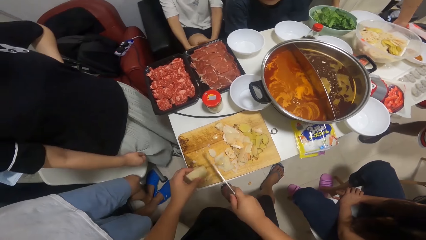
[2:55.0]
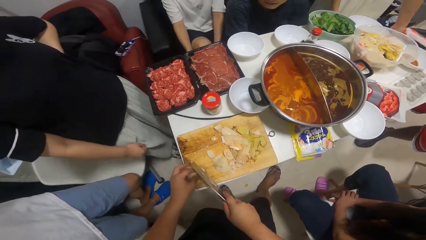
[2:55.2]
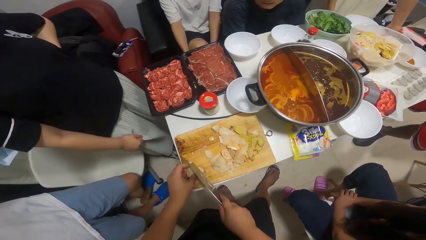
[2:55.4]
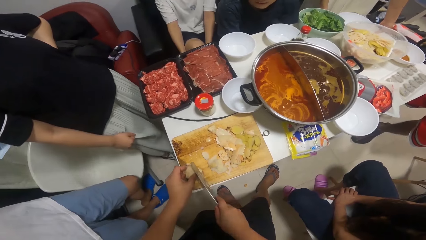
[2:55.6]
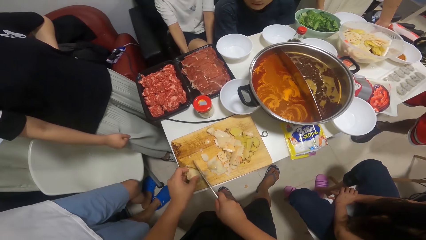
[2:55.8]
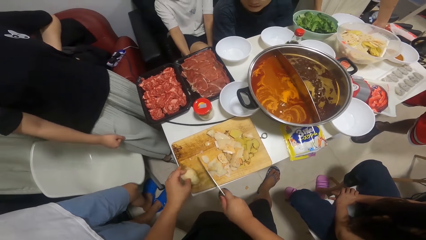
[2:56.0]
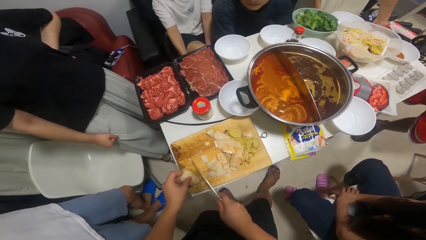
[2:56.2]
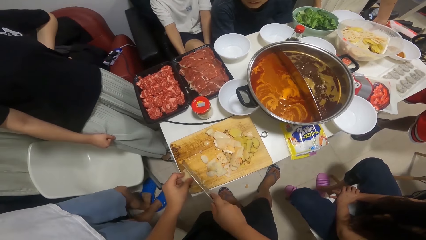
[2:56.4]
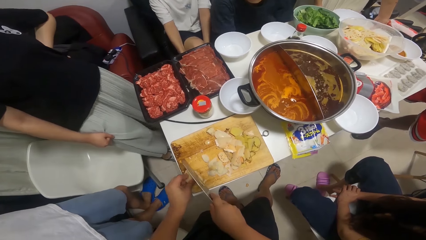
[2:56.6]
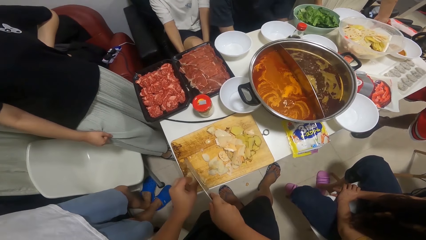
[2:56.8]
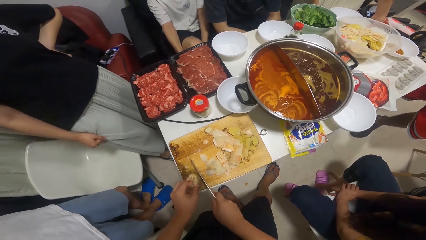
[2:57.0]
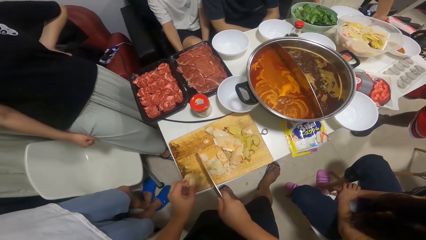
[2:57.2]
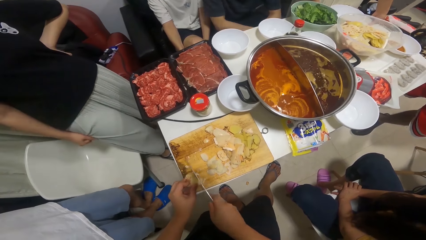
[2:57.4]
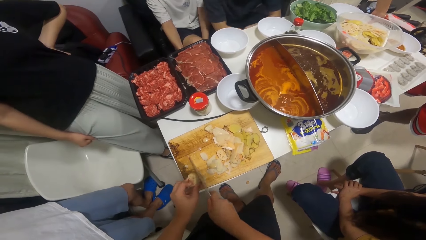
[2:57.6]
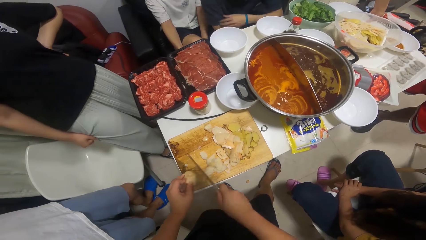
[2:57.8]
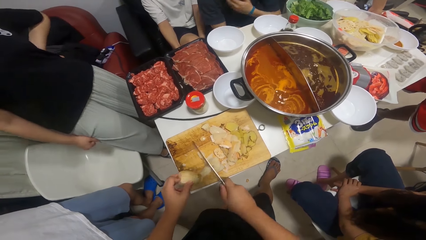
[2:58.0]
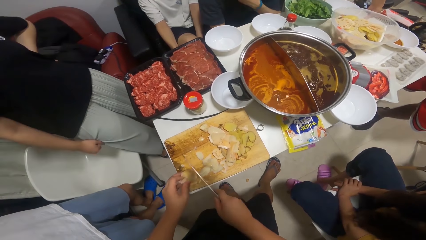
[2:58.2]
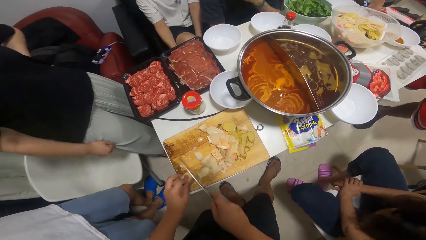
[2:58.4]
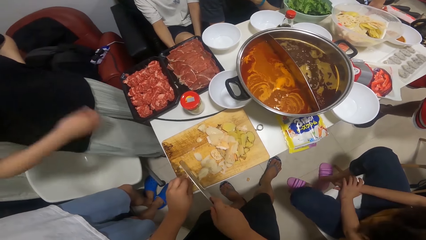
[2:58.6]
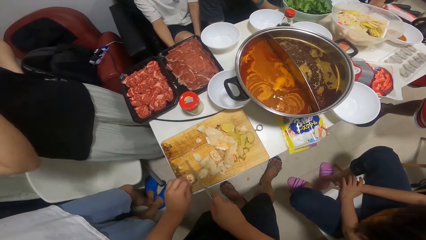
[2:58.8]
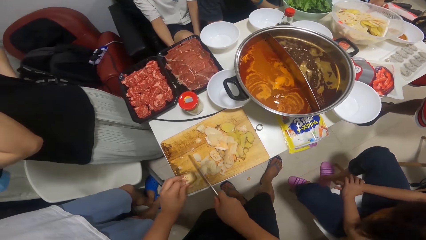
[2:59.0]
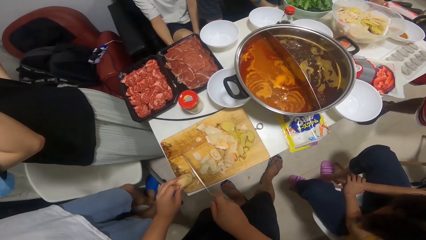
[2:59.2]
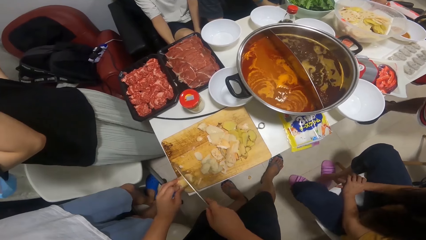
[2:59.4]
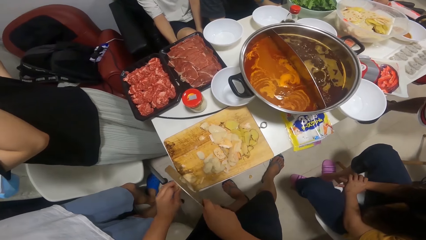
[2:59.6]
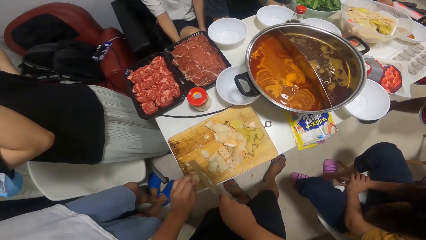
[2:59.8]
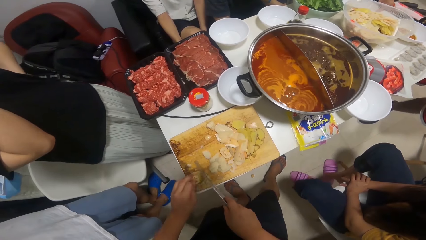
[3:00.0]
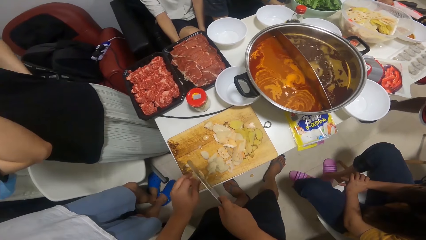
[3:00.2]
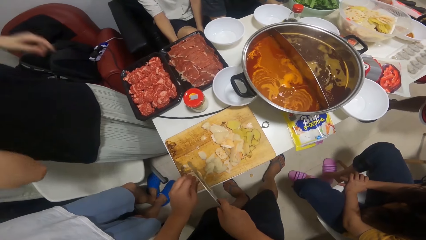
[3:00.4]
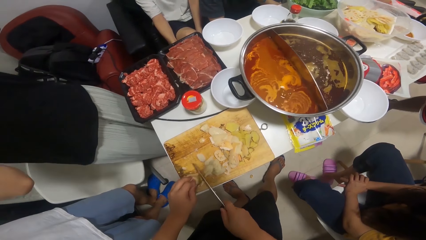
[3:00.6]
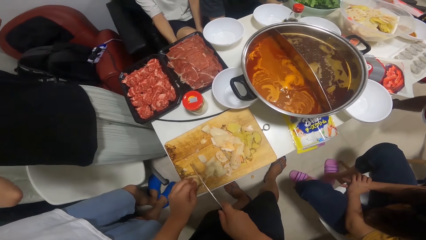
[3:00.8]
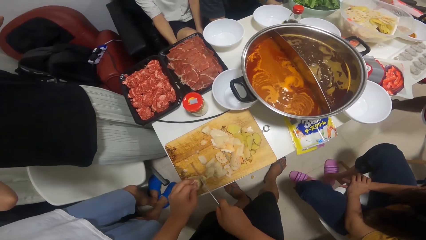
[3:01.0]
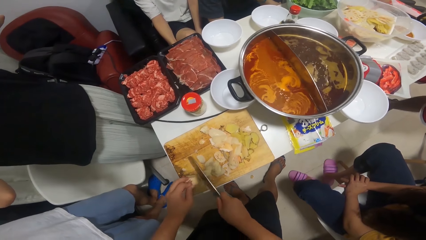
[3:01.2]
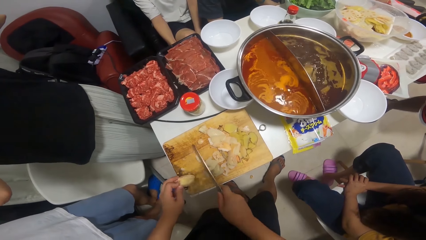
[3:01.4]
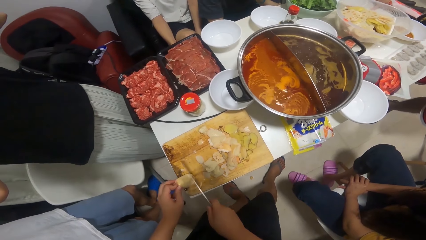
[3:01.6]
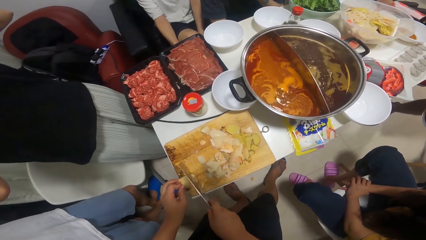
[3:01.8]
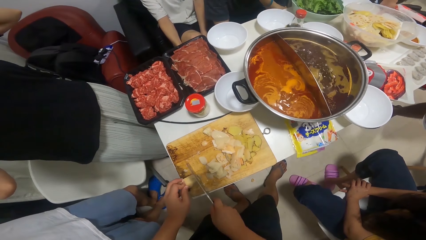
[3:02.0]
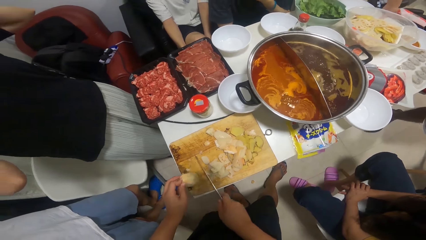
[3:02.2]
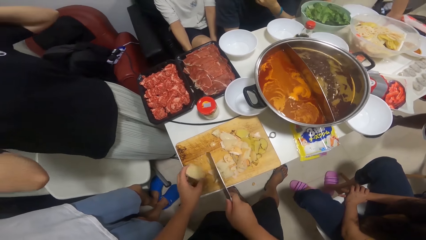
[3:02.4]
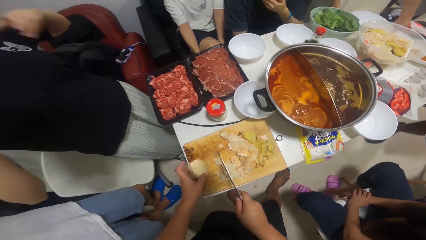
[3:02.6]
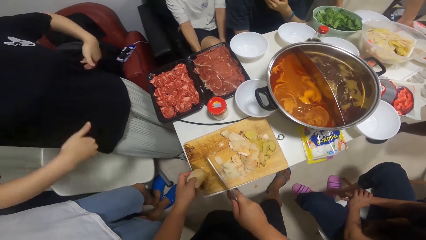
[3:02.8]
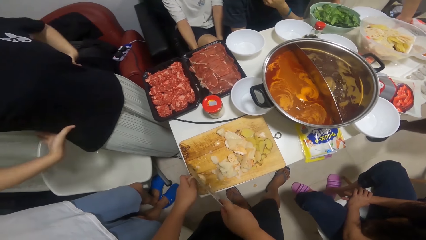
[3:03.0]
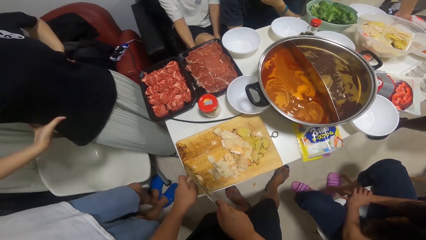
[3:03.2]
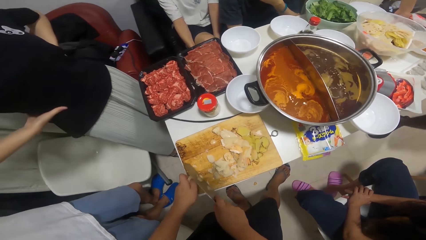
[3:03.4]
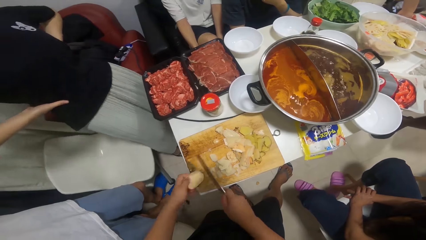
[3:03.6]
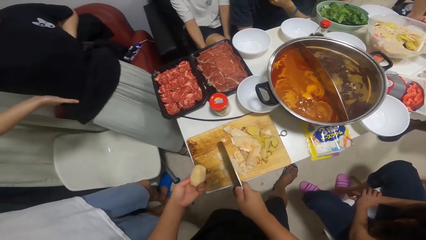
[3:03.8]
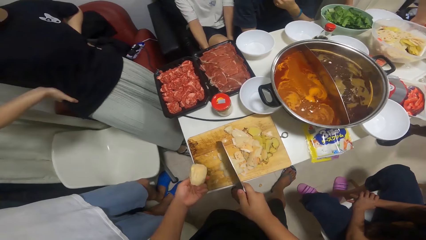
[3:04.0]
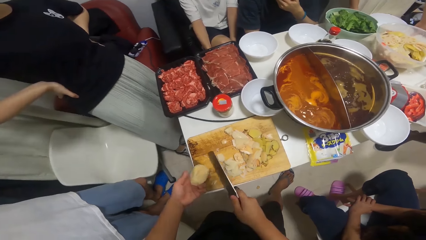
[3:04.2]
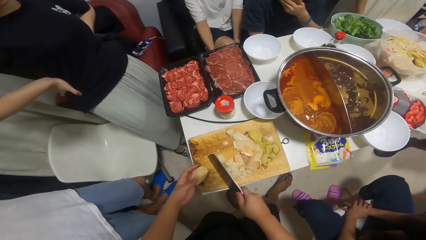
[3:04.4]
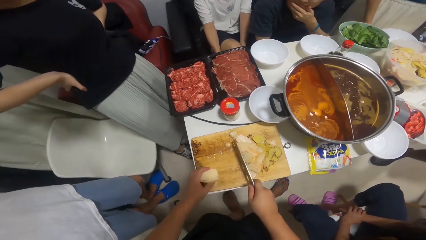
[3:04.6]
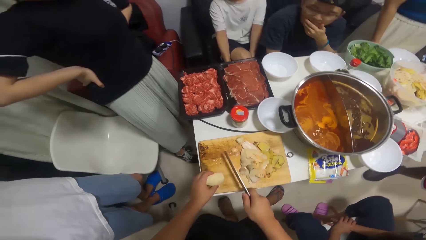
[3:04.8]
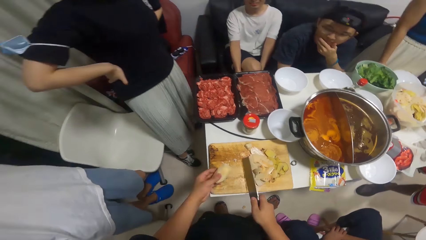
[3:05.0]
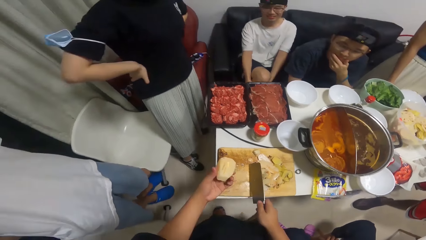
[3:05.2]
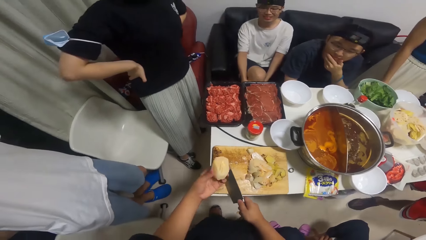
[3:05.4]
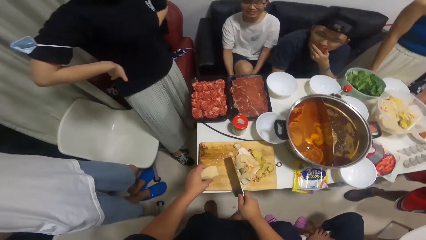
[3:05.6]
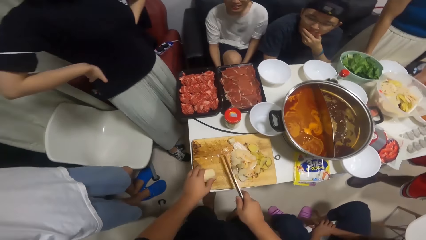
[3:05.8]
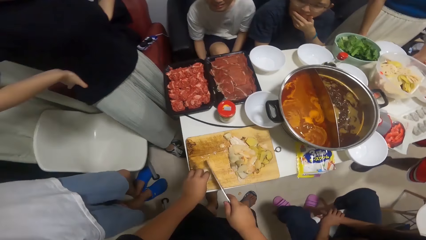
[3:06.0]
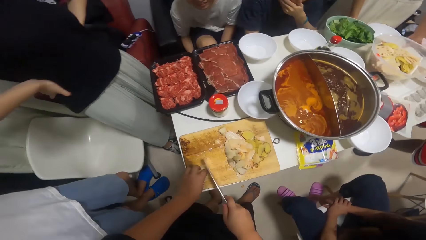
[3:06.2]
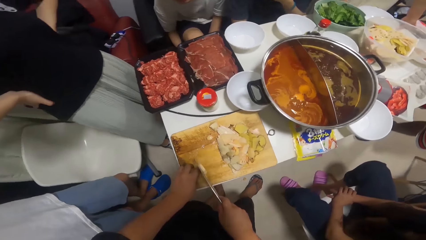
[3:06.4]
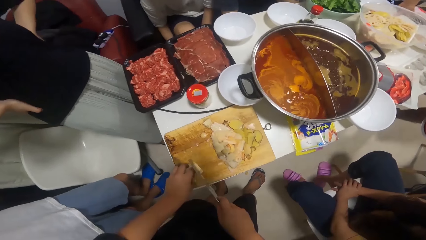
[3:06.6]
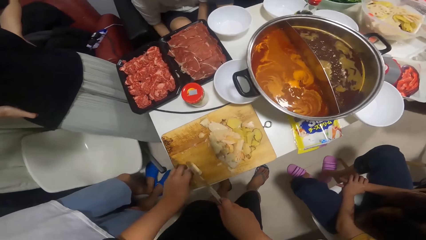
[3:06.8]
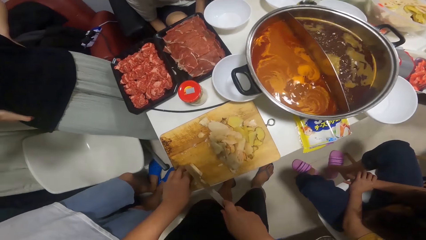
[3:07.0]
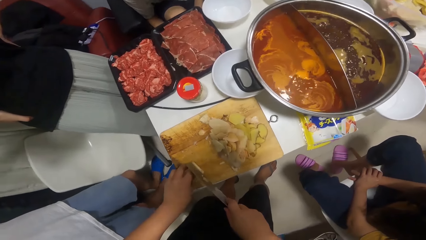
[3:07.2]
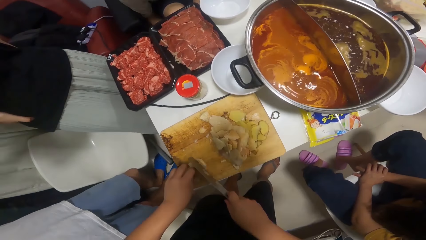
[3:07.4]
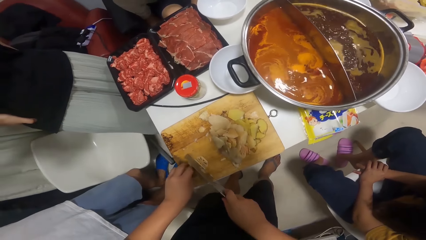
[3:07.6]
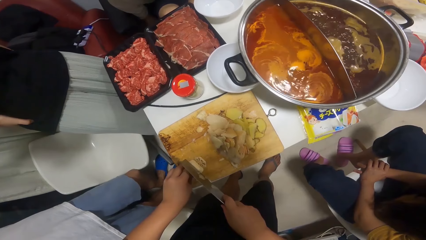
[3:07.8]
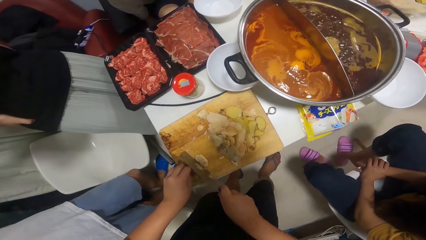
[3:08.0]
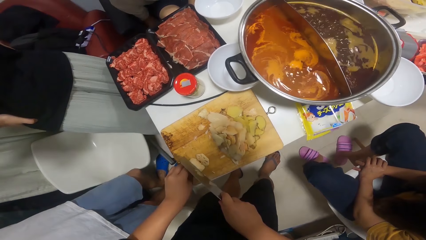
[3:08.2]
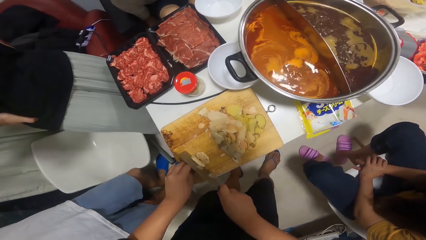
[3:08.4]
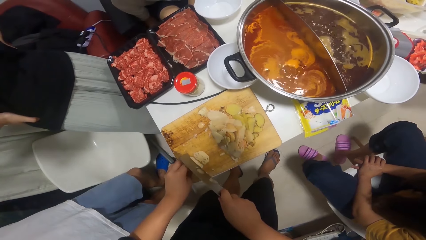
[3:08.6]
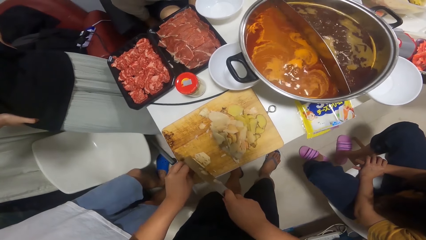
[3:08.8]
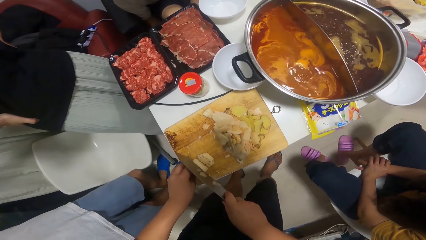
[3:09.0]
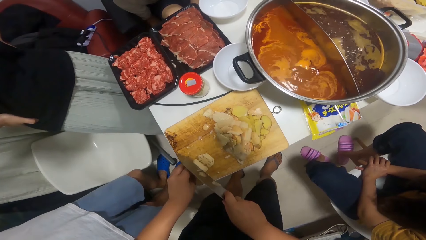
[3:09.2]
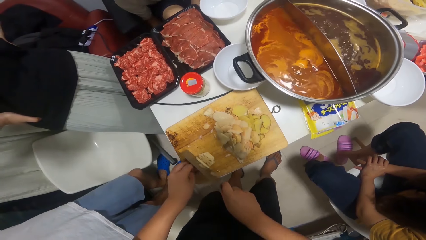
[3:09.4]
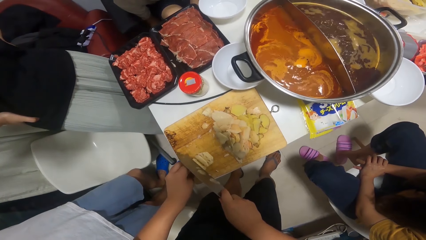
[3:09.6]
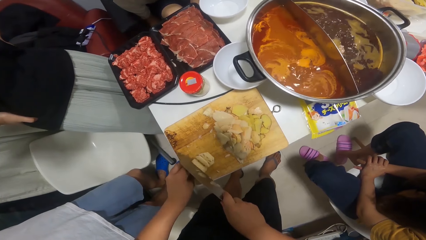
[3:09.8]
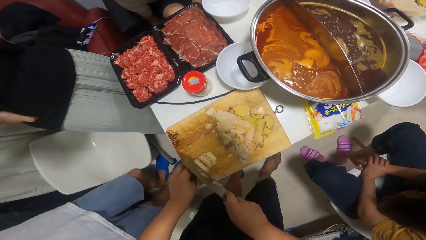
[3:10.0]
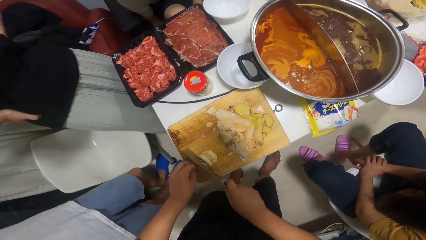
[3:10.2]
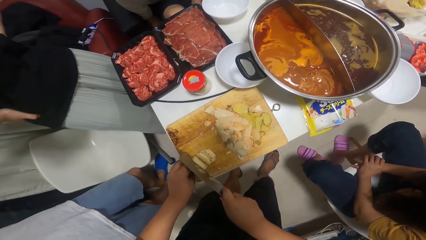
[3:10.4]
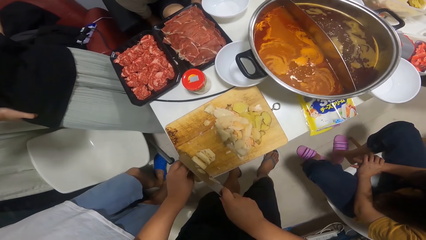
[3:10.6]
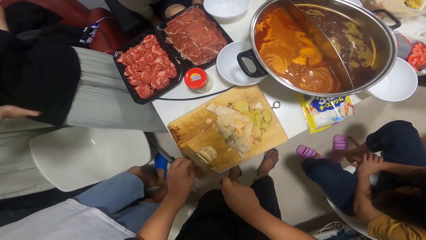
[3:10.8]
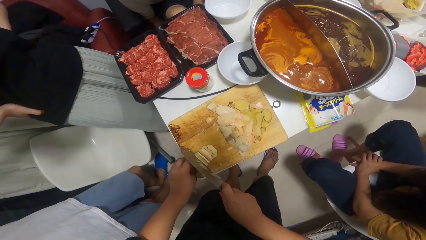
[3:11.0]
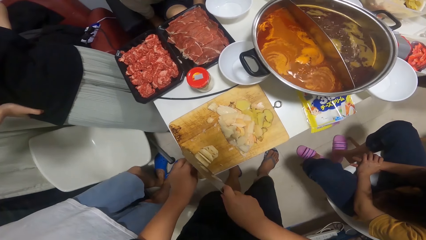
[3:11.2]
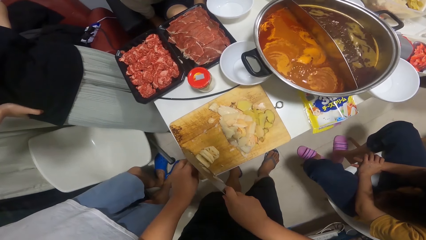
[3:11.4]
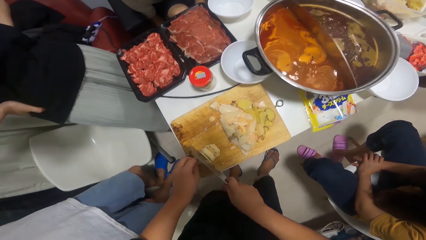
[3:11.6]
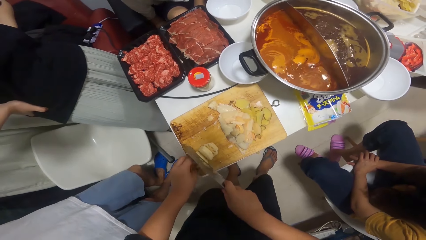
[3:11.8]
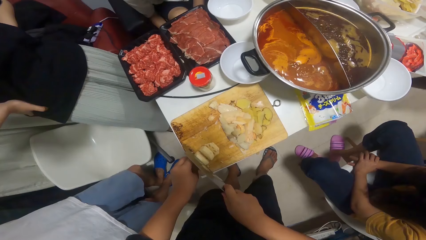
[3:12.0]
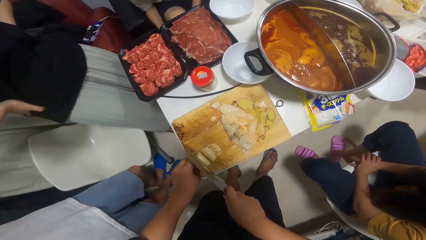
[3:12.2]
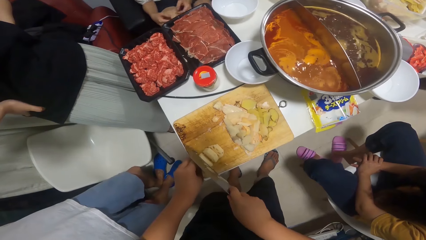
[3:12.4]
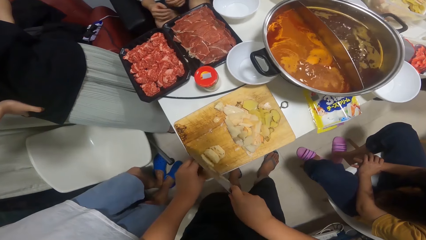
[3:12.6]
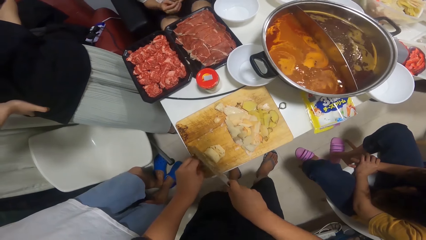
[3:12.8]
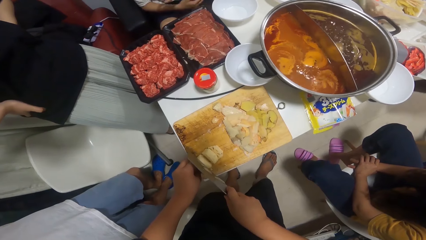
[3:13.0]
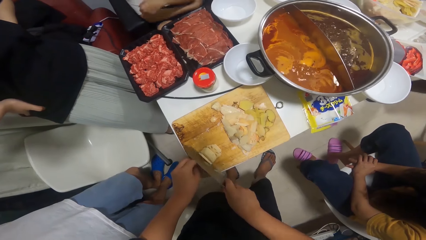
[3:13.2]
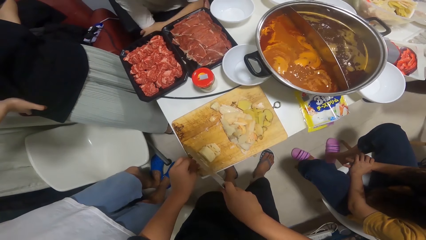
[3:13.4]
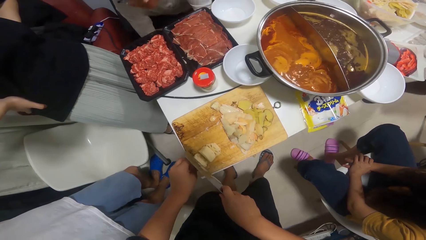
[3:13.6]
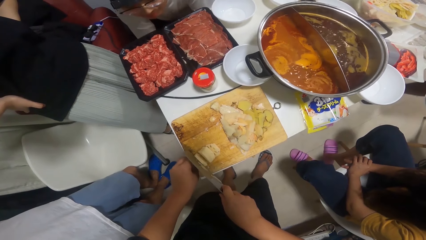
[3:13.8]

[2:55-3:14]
The woman raises her hands. The woman adjusts her camera. The woman drops her hands. The camera wearer chops something.
